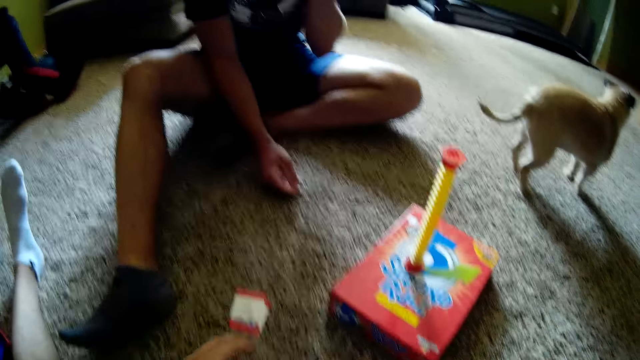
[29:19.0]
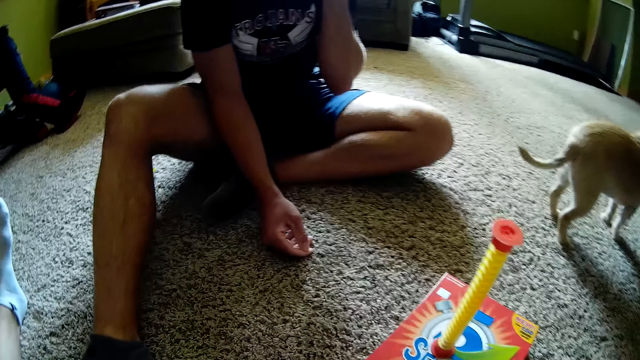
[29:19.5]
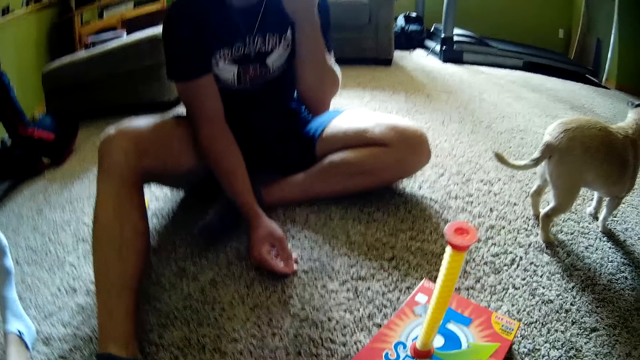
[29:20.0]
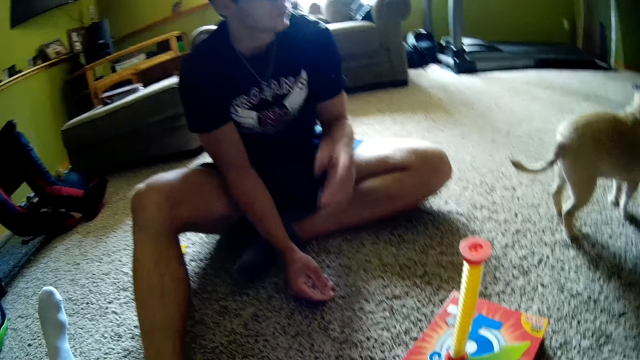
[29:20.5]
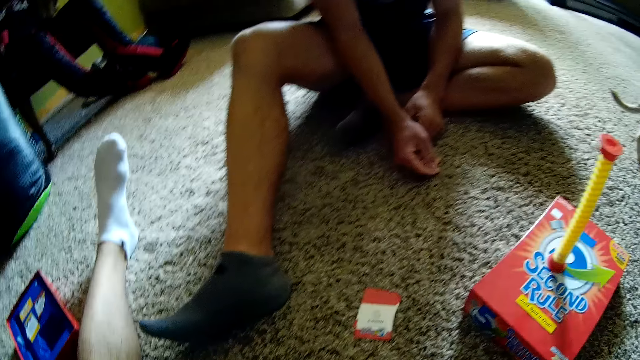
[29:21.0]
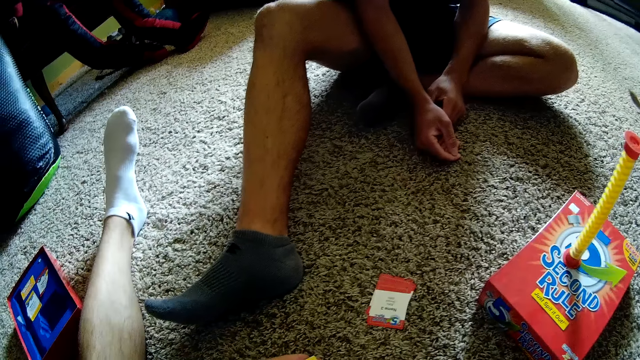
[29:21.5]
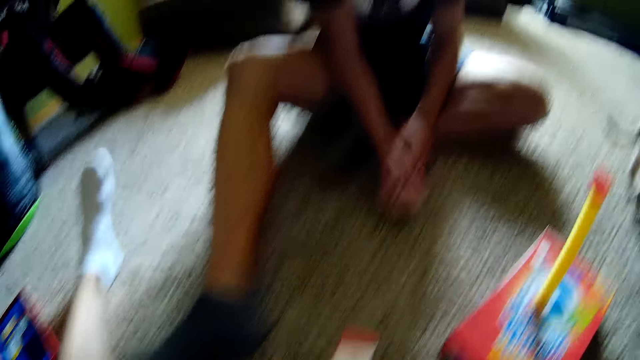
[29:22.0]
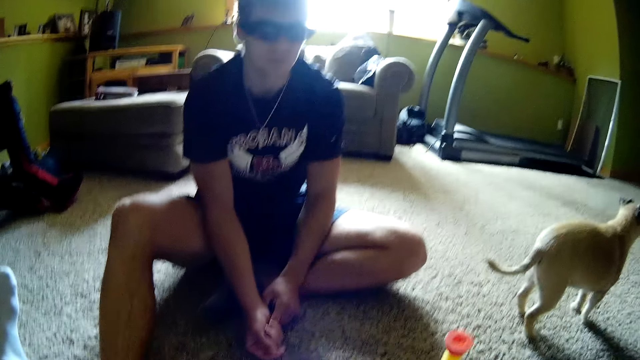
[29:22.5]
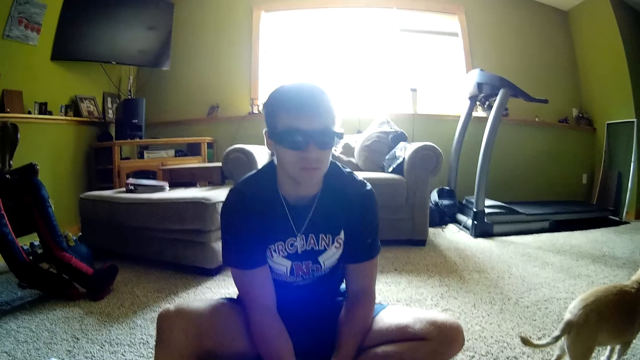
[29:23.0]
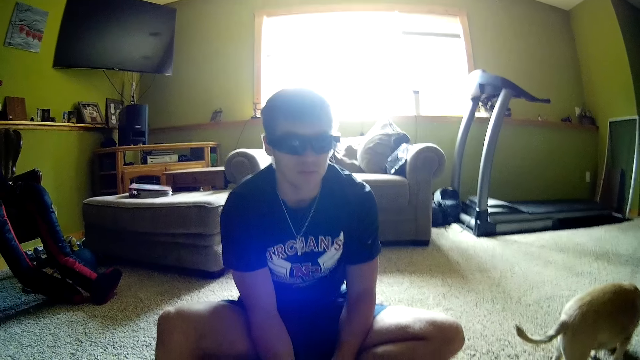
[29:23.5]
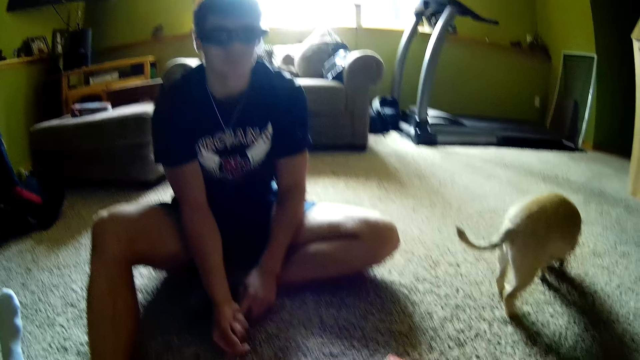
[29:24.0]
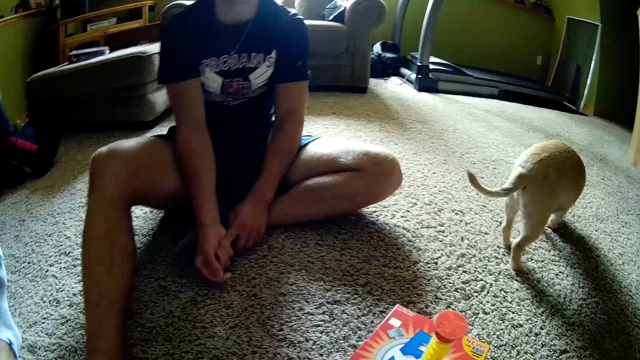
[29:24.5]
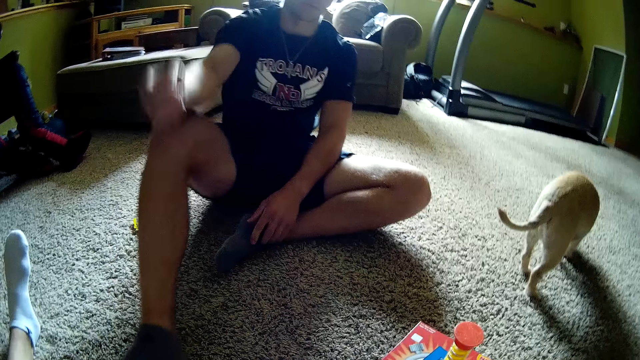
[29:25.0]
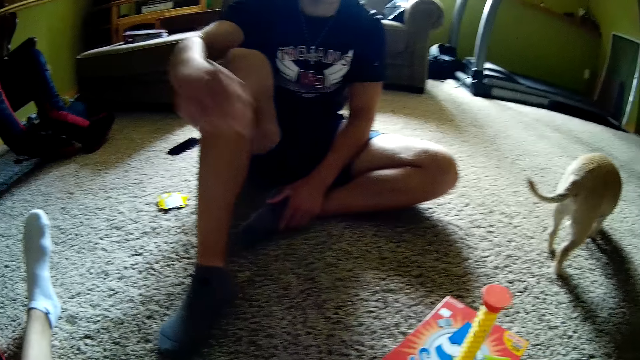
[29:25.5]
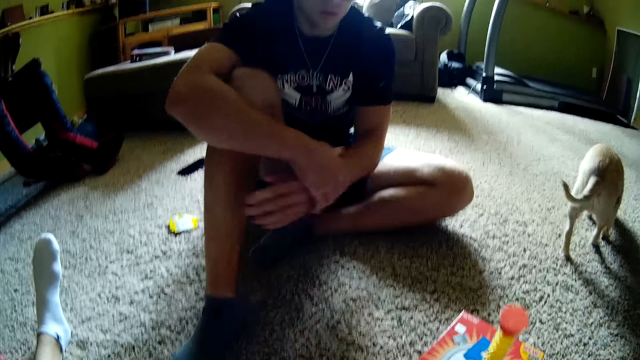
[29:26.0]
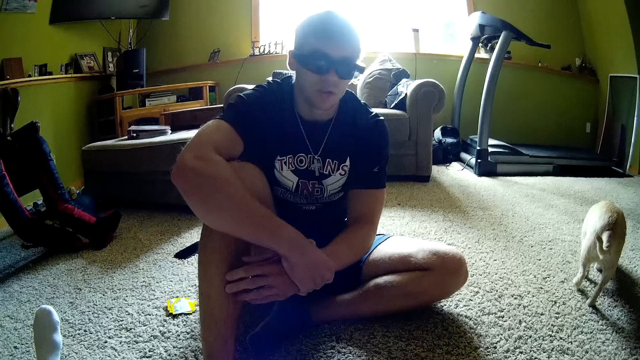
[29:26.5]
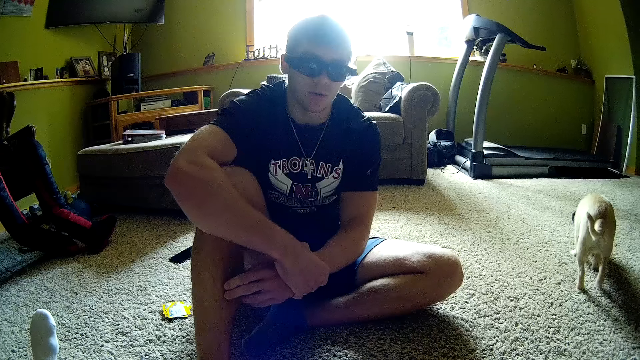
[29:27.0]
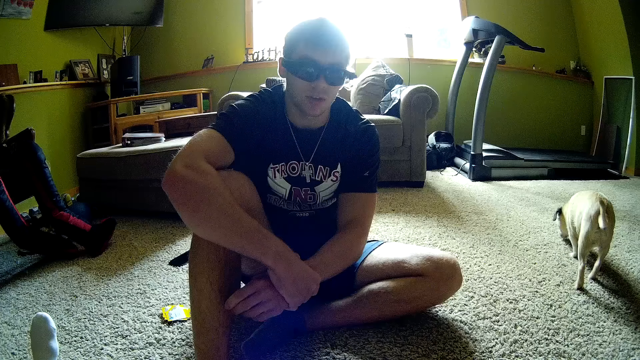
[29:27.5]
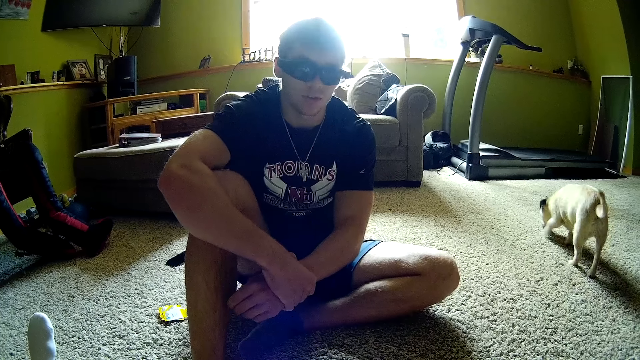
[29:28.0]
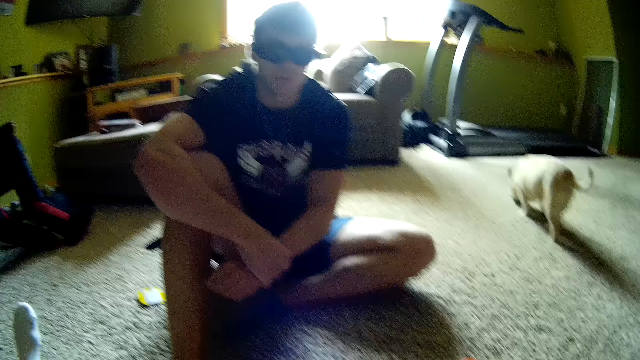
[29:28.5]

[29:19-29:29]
The camera wearer picks up a card. A man lowers his hand. The camera wearer puts the spiral timer on the box. The man repositions his leg and holds the other hand.

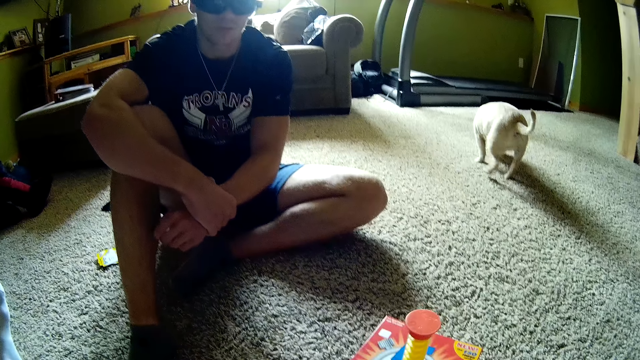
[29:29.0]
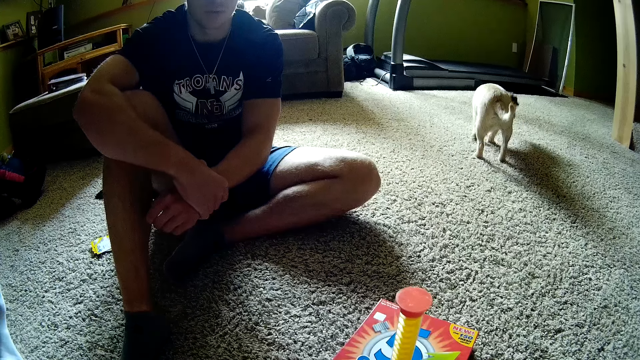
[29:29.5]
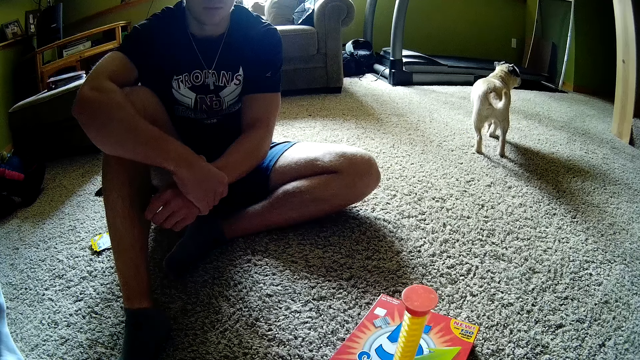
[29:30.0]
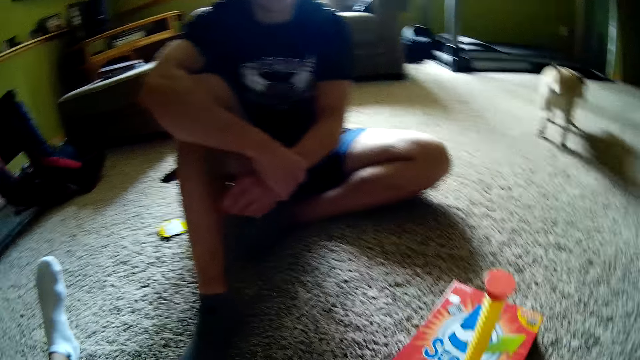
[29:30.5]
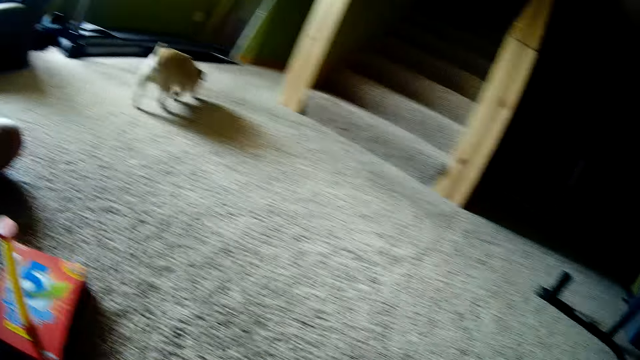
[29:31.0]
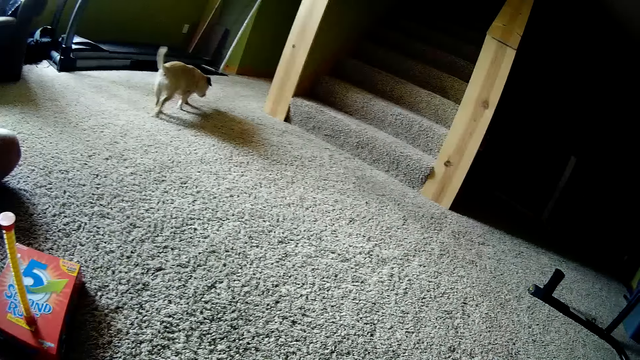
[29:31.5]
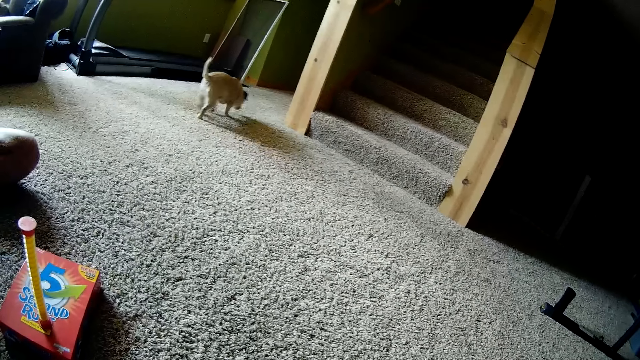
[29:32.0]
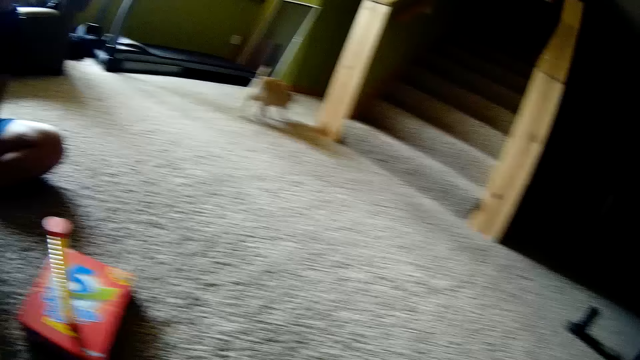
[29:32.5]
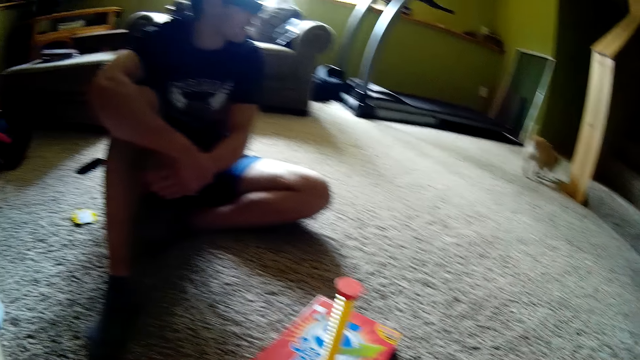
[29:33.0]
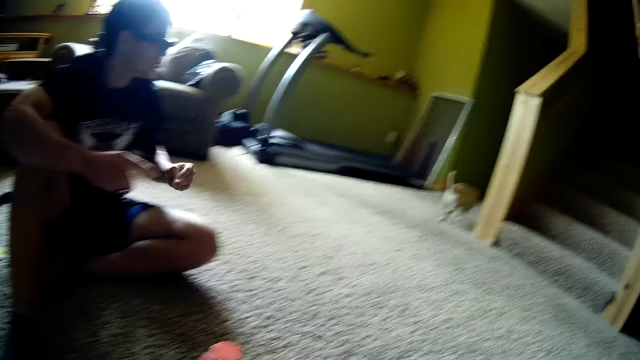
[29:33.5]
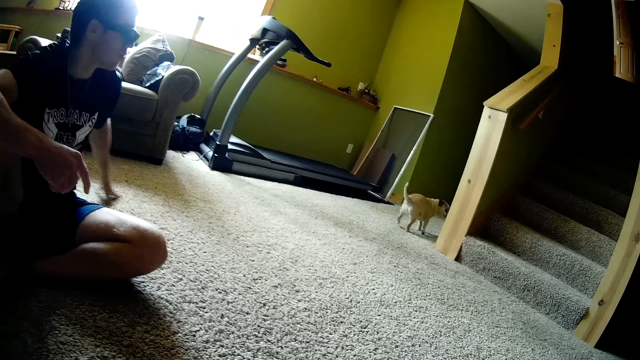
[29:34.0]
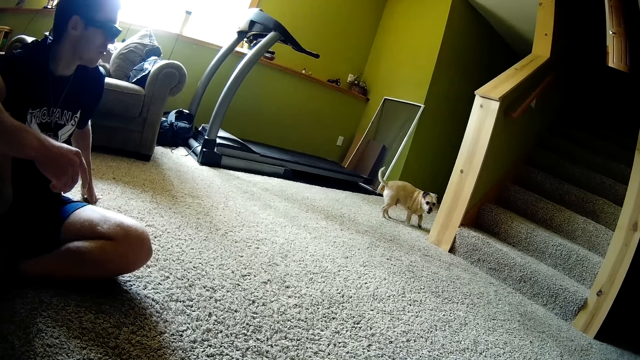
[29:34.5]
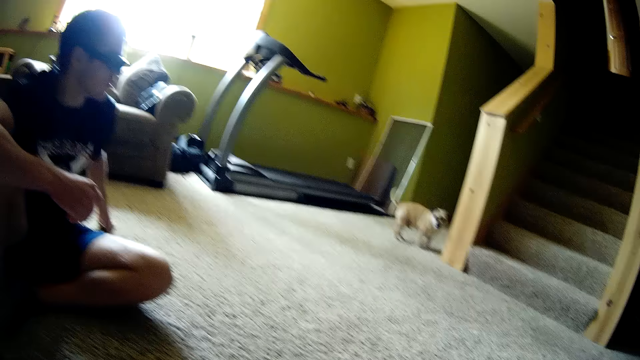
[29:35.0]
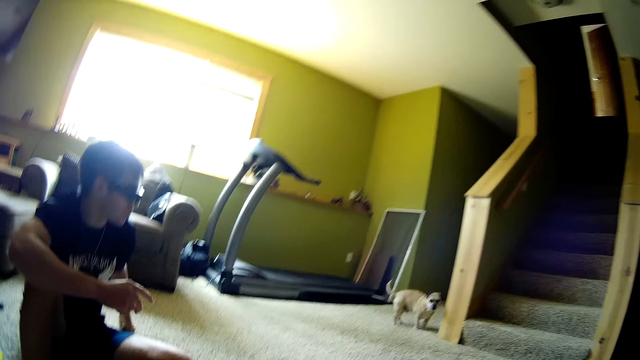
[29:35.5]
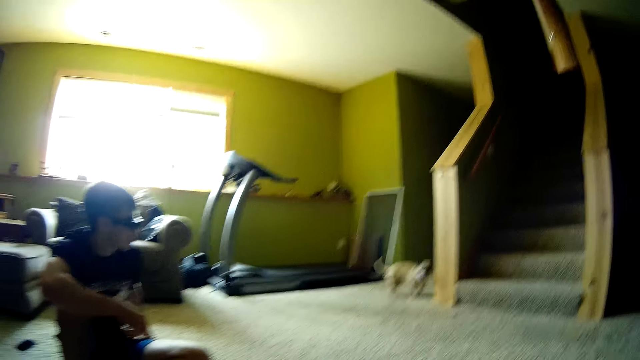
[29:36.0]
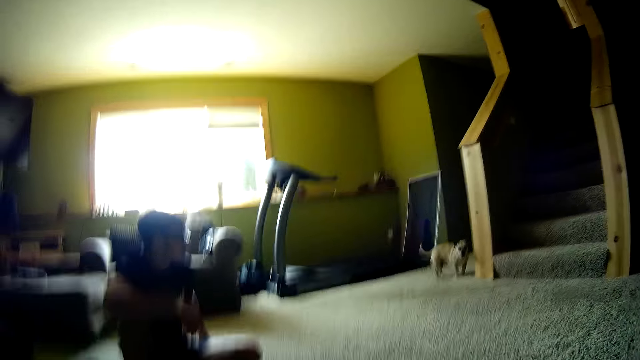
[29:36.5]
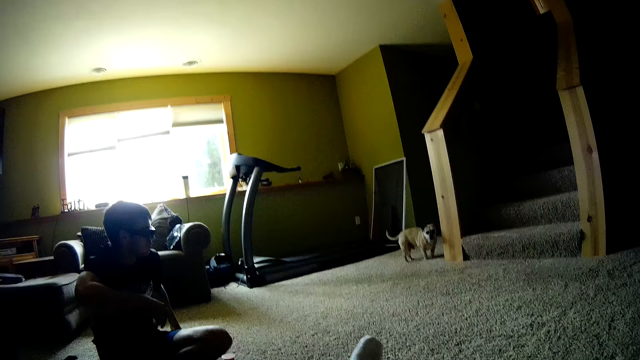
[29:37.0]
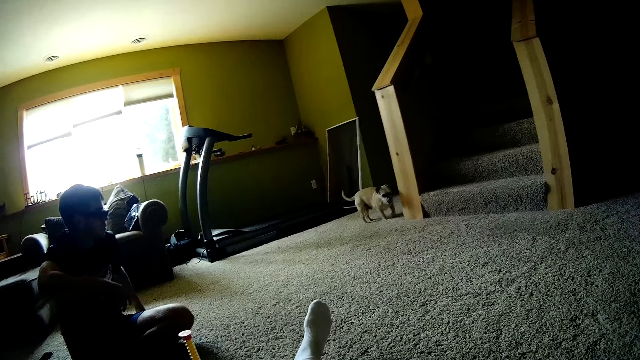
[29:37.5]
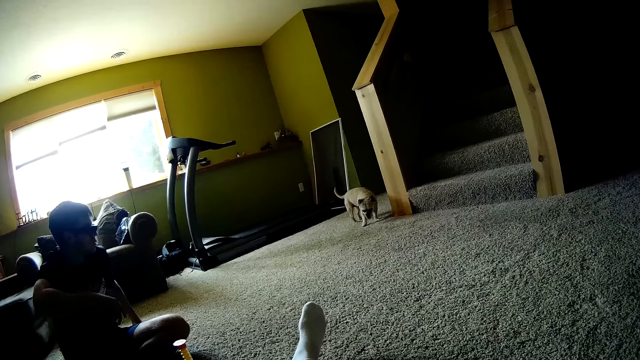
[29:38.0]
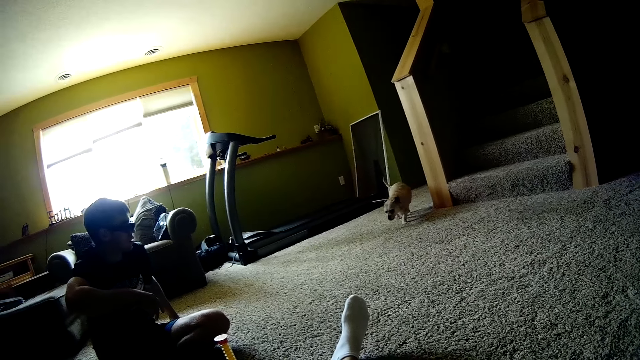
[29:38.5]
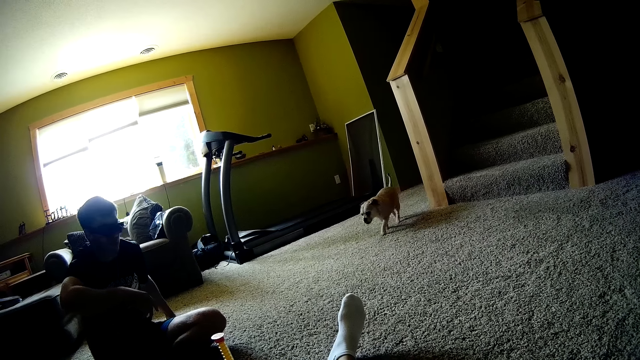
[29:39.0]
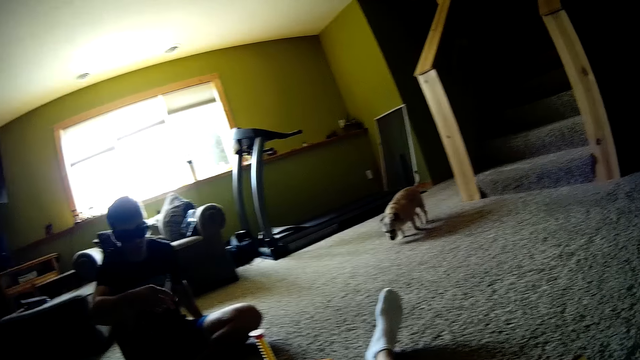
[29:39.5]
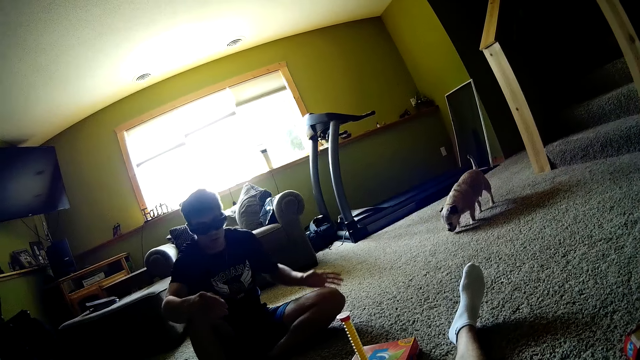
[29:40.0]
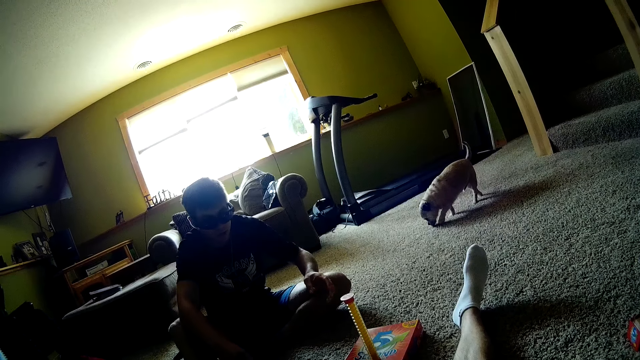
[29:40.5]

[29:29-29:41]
The camera wearer looks around. A man rests his hand on the floor.
